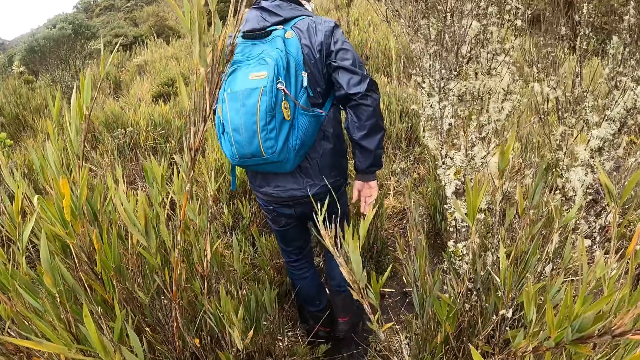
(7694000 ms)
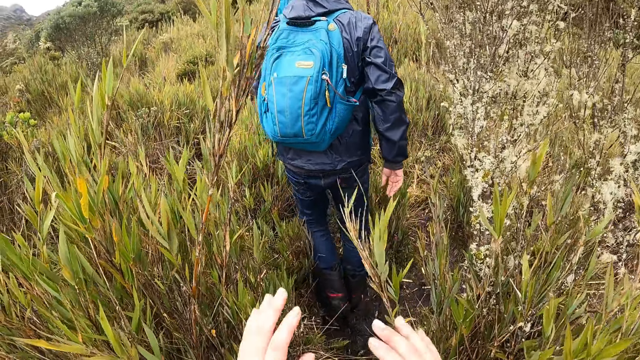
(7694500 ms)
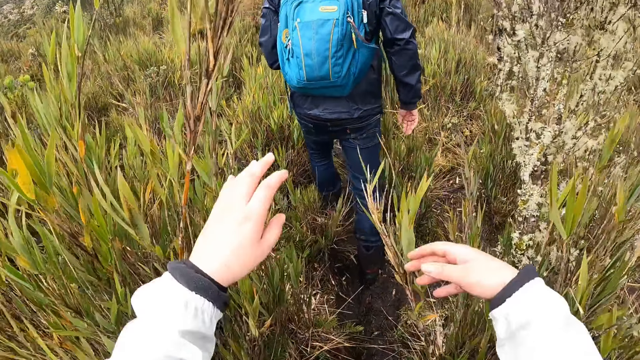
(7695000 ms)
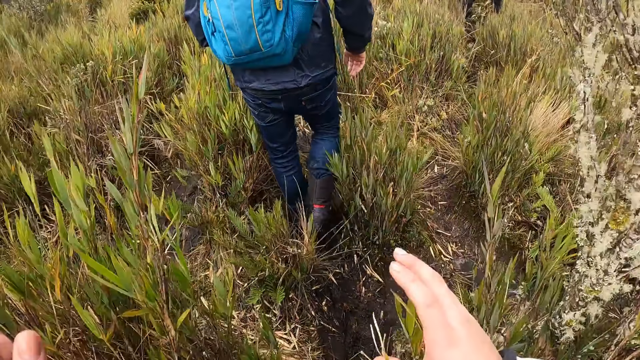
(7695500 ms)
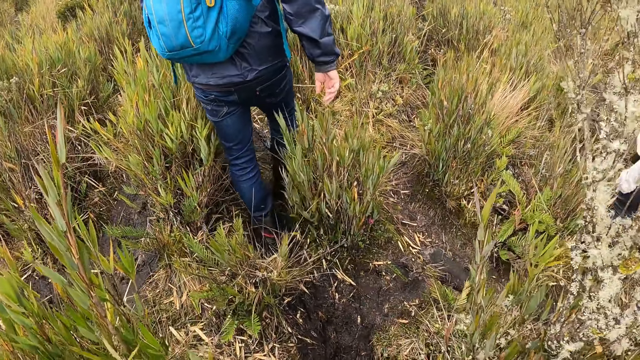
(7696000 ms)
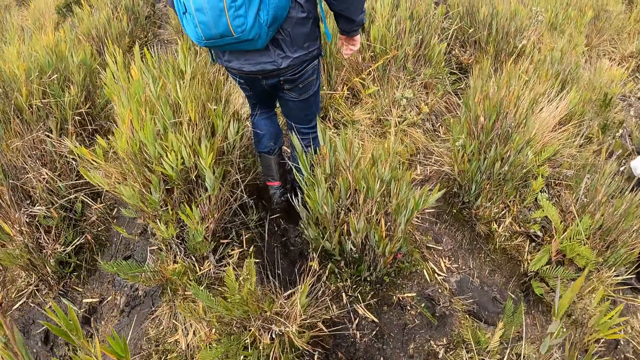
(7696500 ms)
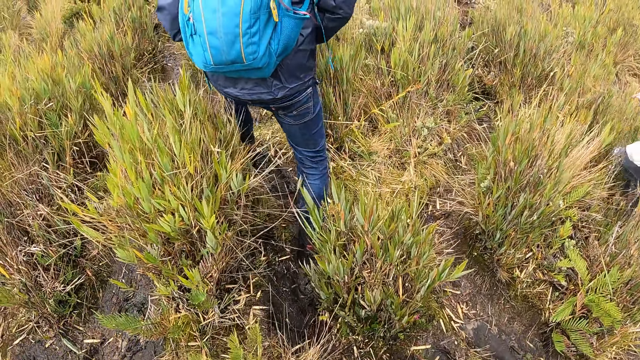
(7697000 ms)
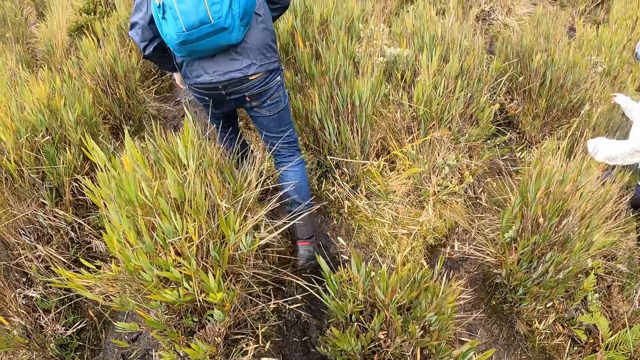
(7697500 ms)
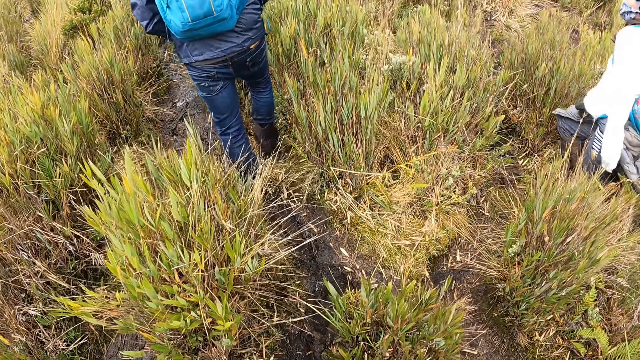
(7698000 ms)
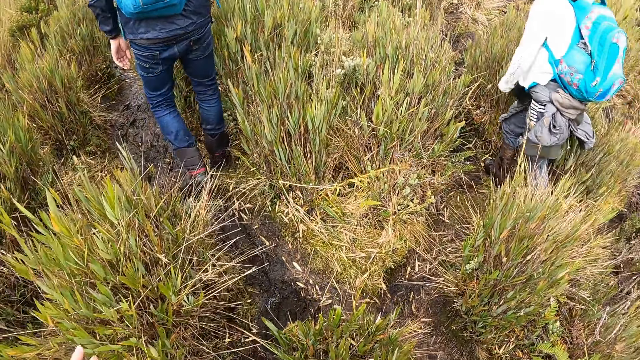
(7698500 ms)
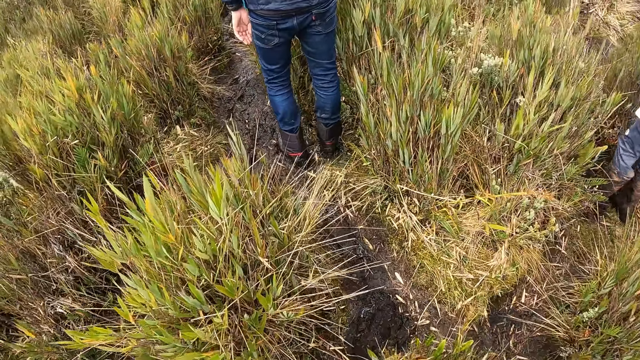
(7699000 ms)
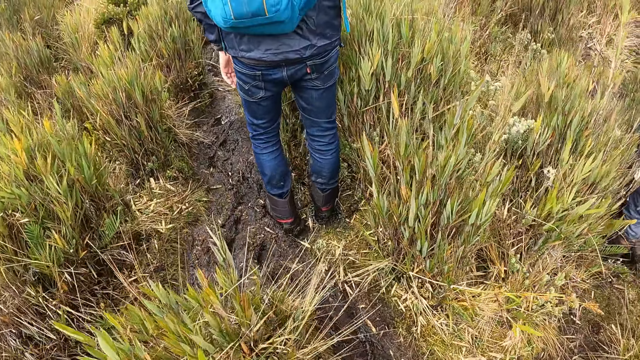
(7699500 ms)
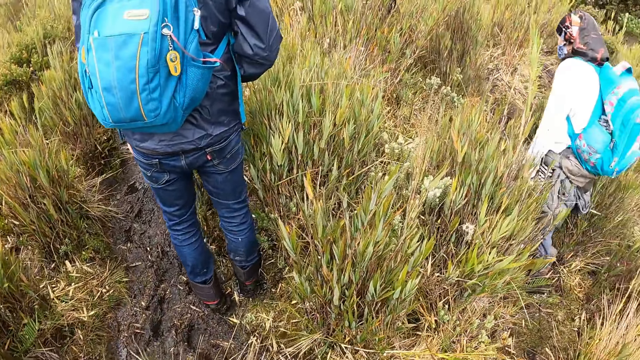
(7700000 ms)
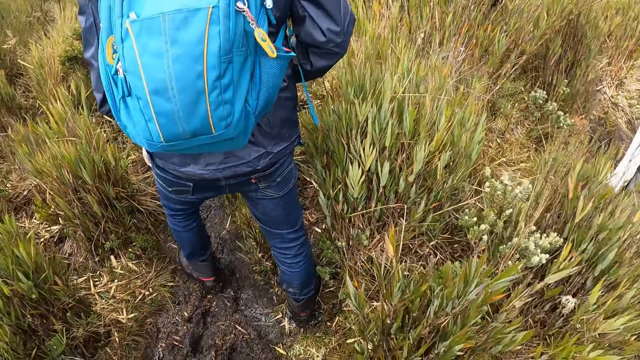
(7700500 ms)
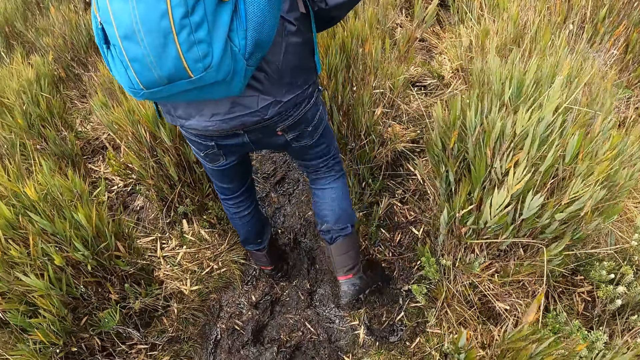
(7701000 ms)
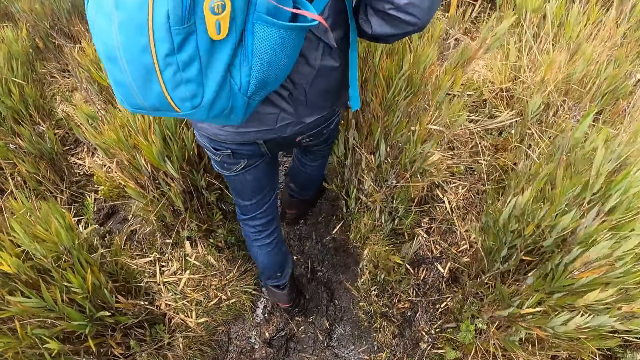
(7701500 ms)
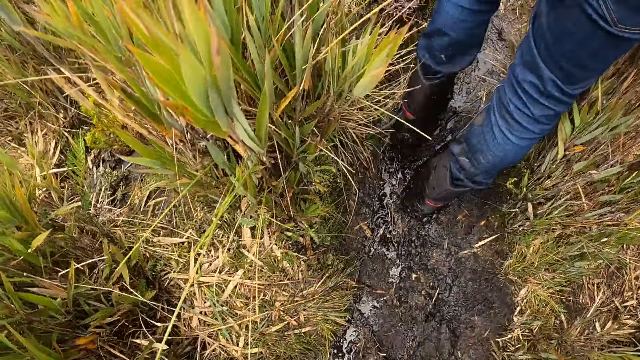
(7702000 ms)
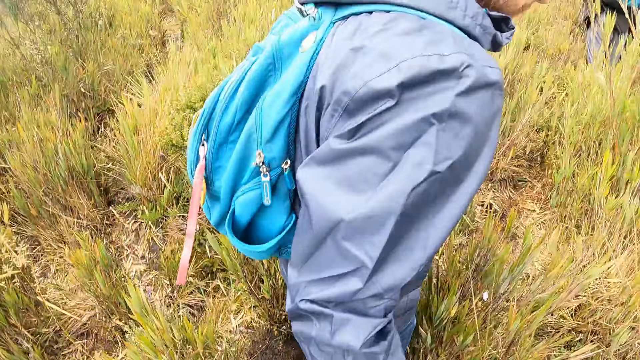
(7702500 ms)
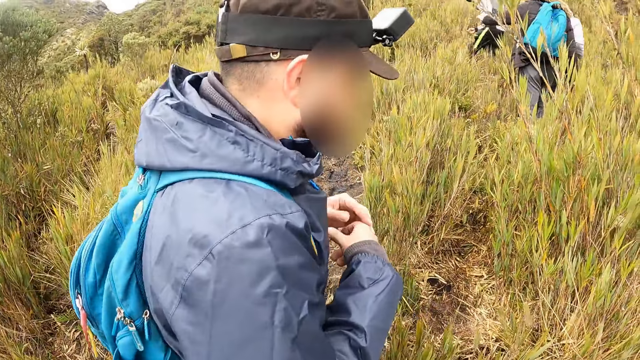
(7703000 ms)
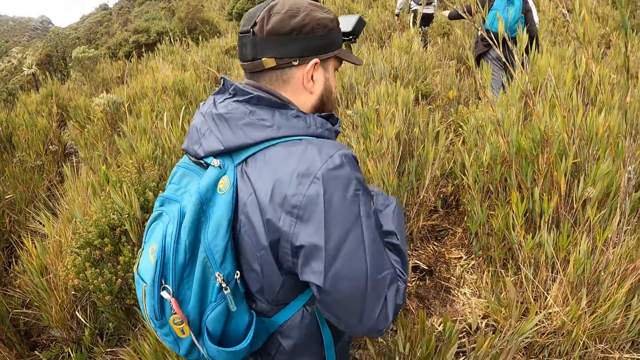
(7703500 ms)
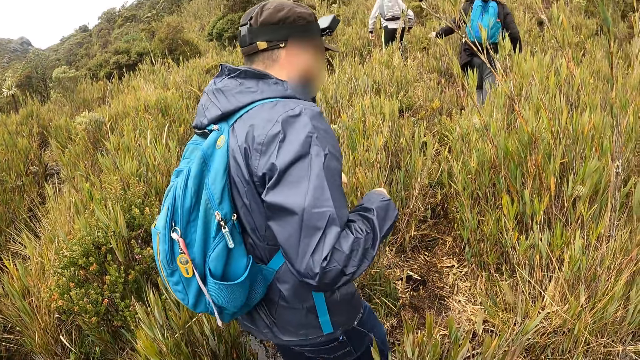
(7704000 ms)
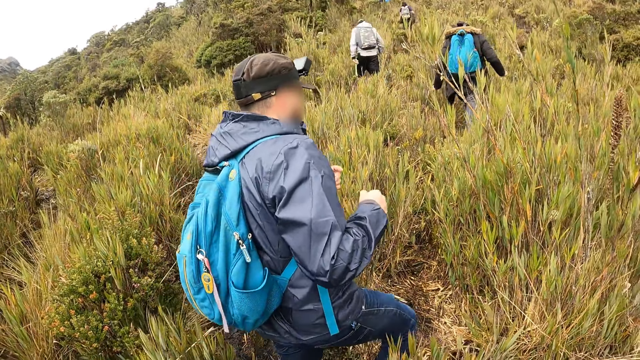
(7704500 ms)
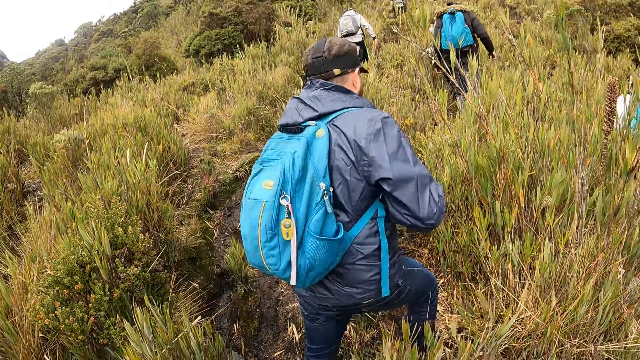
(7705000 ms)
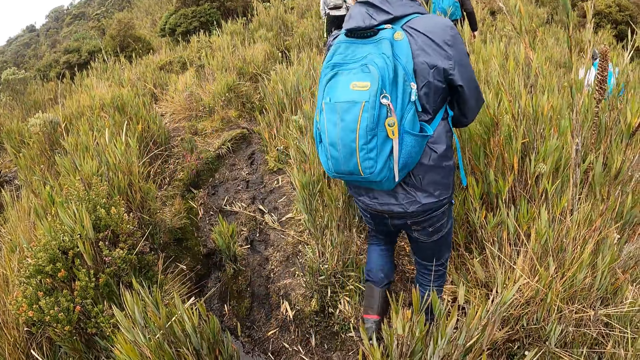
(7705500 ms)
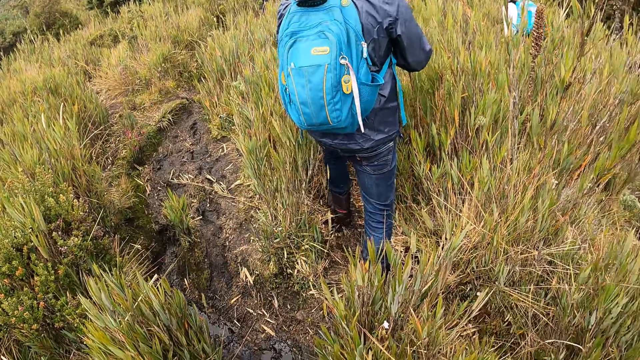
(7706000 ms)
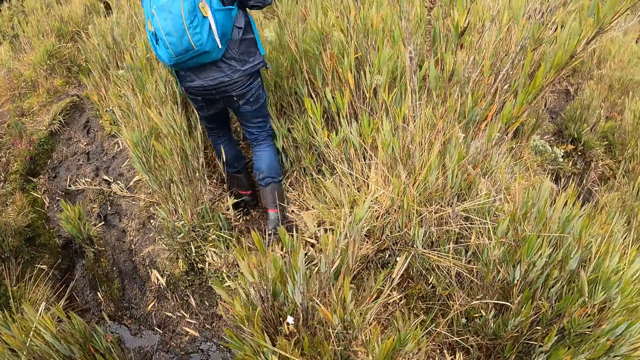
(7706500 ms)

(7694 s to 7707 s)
The camera wearer brushes some leaves off the way with both hands. The man presses his hands together.

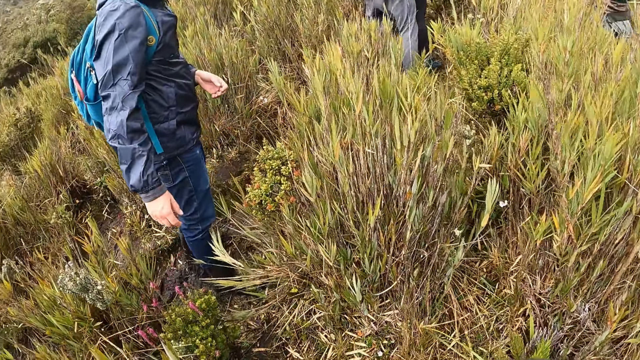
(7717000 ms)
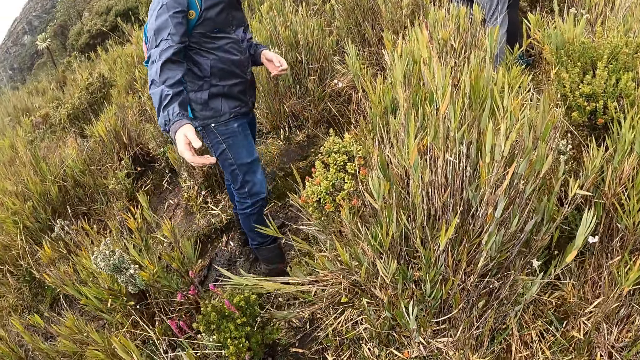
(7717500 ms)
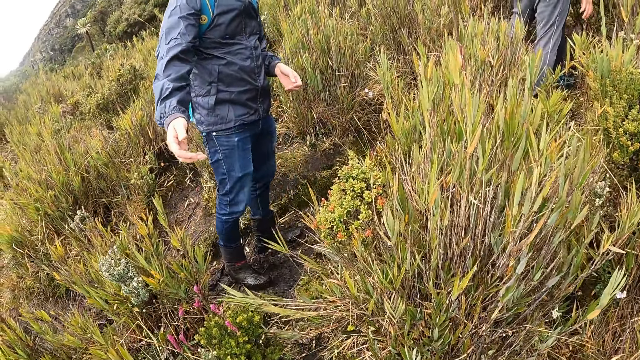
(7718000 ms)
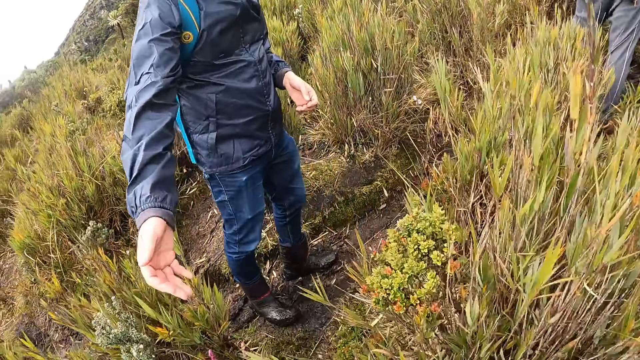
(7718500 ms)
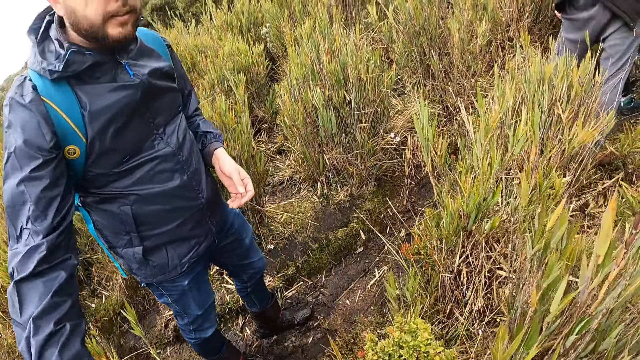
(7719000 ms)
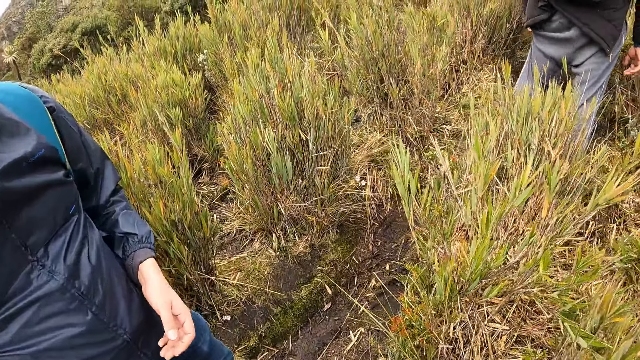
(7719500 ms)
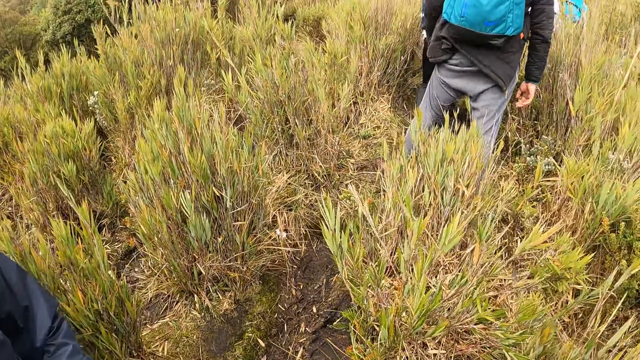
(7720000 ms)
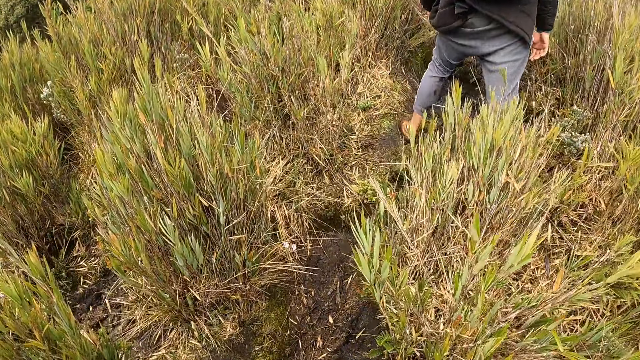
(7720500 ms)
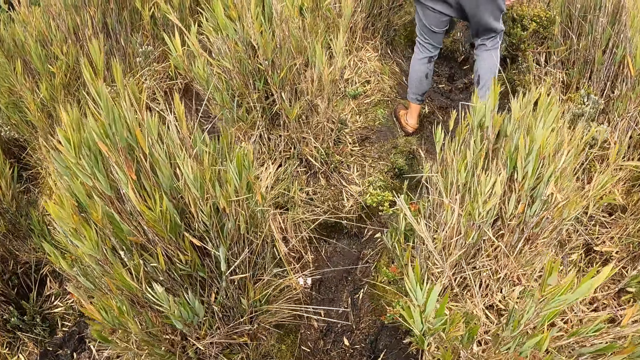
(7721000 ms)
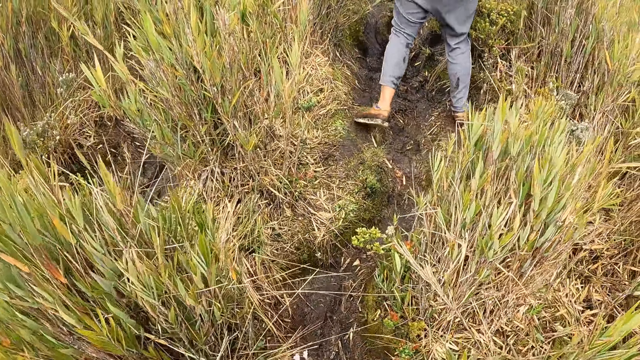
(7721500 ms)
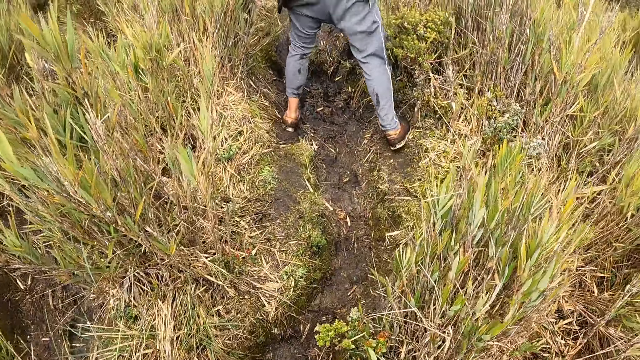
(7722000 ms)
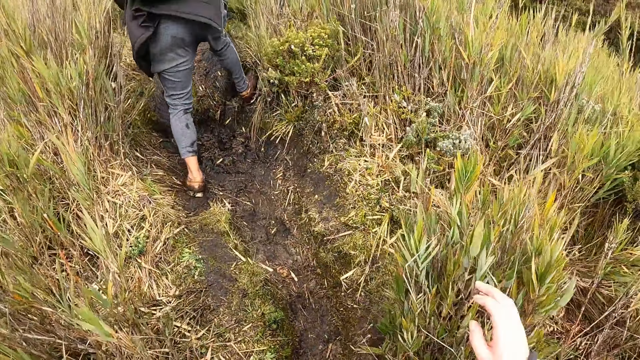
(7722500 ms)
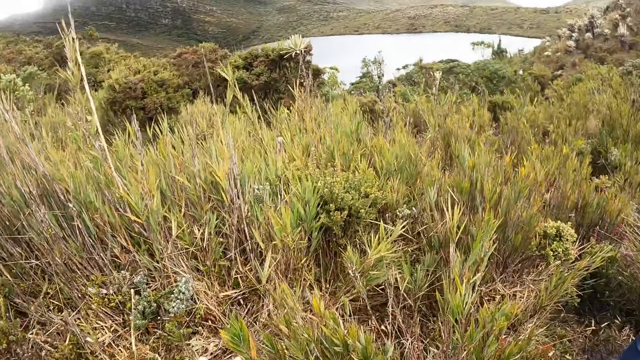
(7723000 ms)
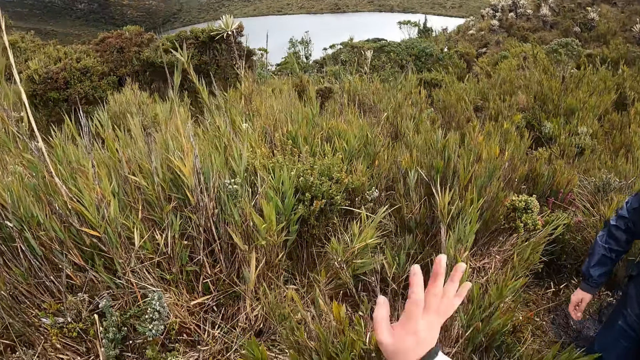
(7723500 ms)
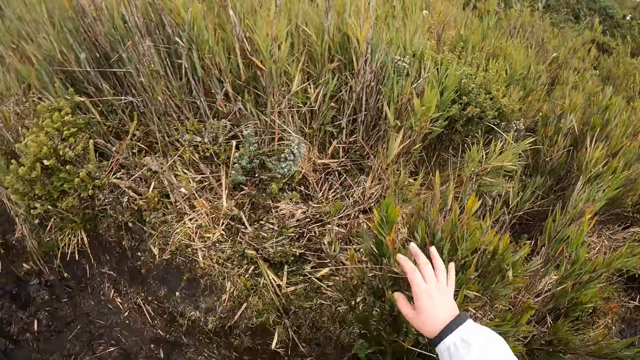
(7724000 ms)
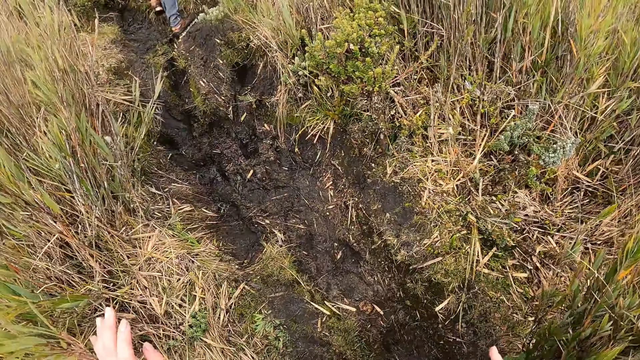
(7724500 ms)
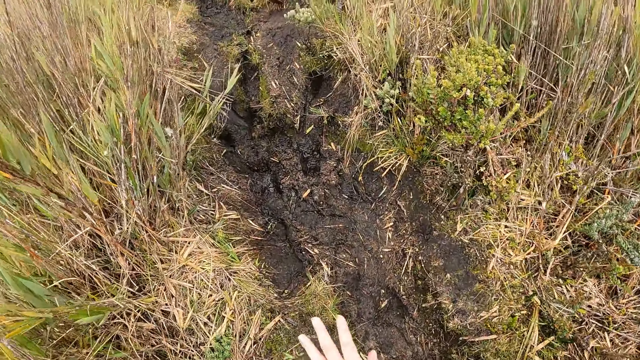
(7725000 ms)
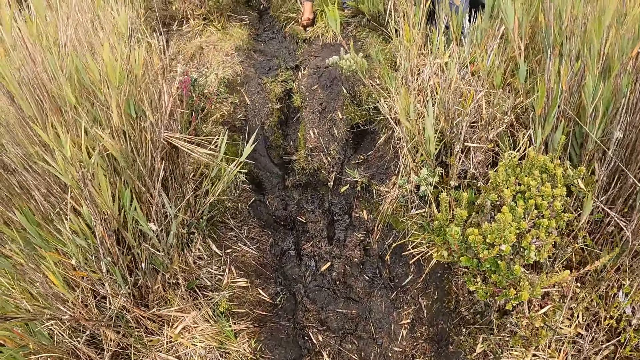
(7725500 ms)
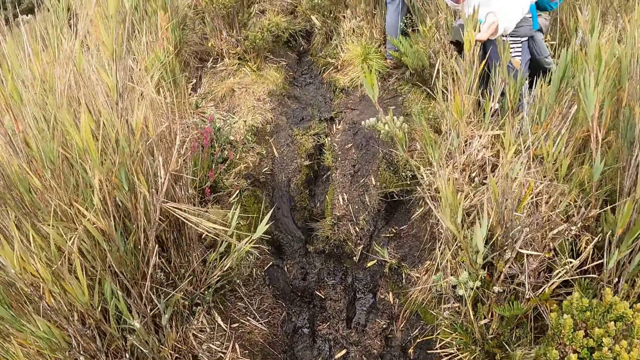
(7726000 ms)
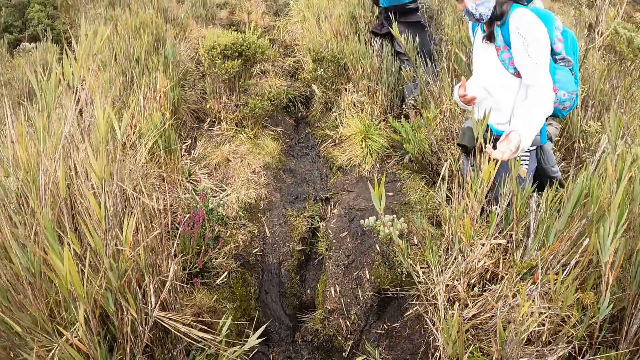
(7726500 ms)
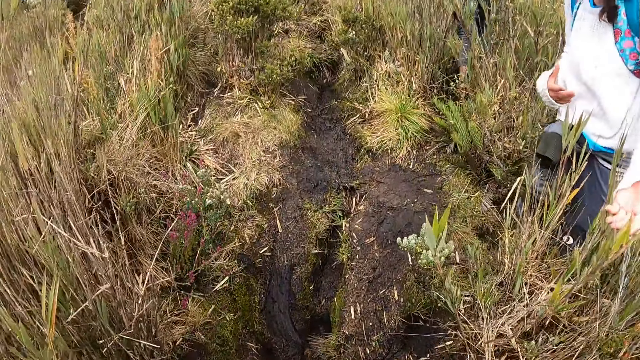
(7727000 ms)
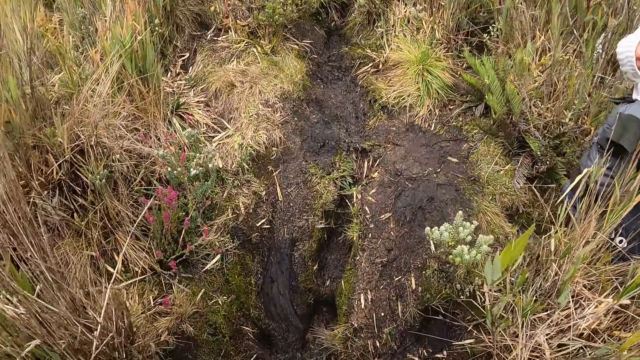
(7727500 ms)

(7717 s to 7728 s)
The man stretches his right hand towards the camera wearer. The camera wearer gesticulates with her right hand. The woman converses with the camera wearer.
